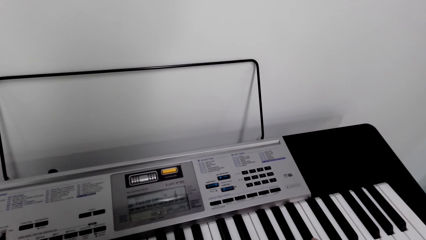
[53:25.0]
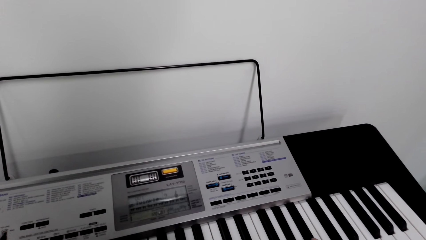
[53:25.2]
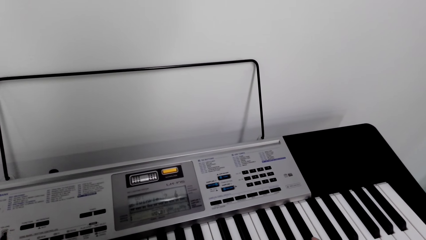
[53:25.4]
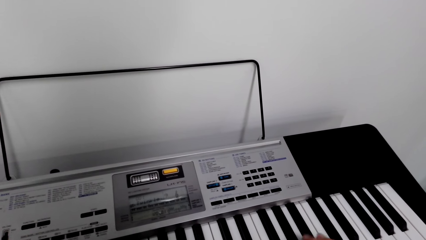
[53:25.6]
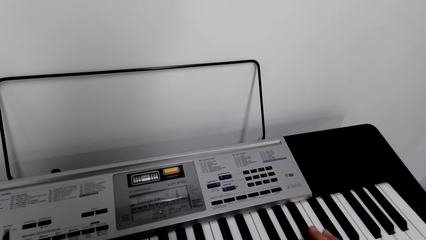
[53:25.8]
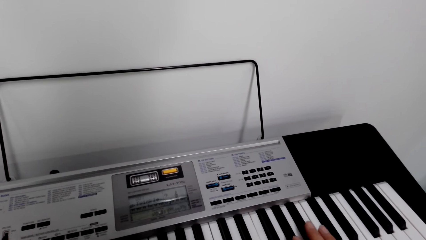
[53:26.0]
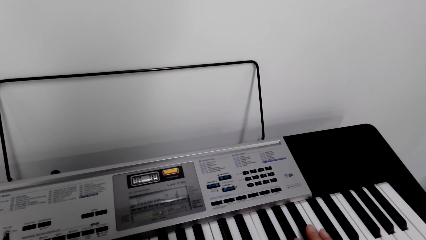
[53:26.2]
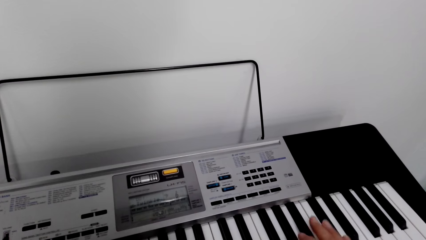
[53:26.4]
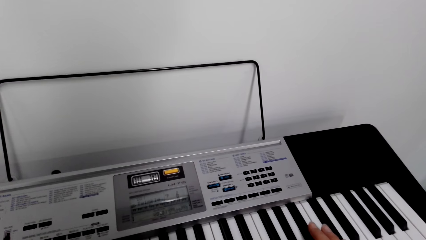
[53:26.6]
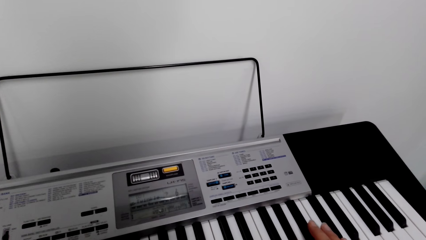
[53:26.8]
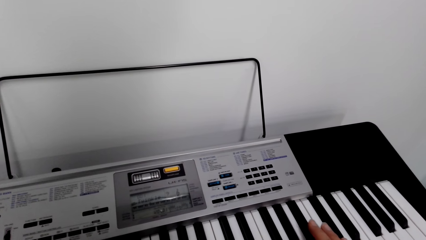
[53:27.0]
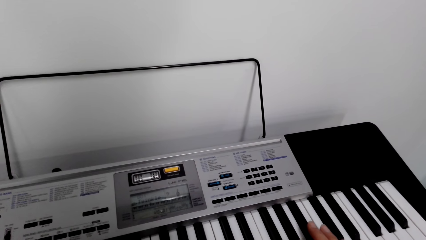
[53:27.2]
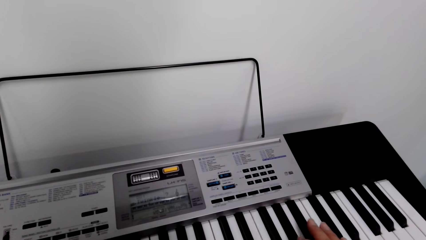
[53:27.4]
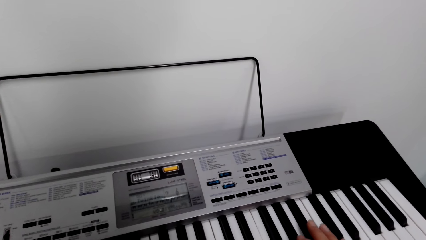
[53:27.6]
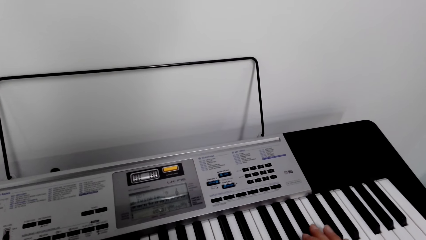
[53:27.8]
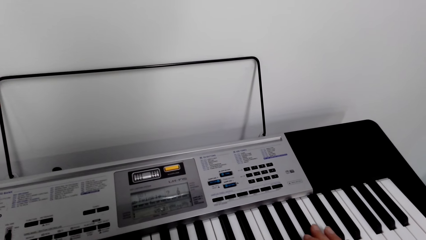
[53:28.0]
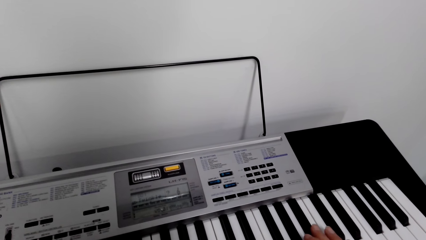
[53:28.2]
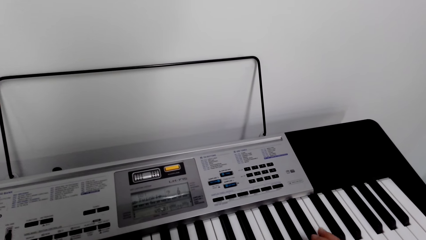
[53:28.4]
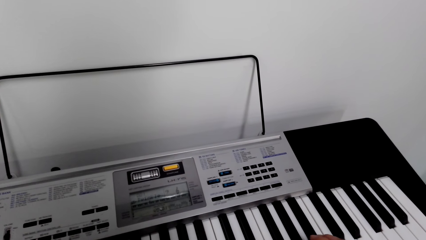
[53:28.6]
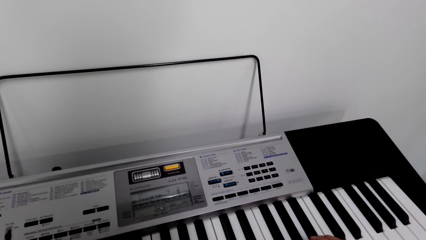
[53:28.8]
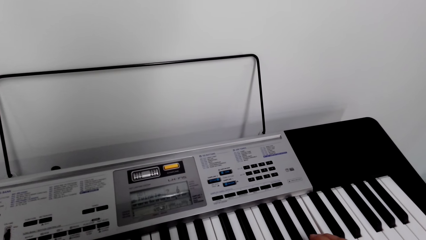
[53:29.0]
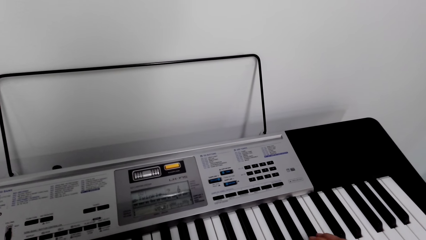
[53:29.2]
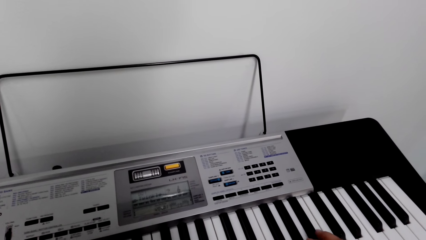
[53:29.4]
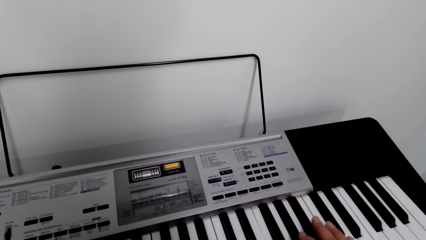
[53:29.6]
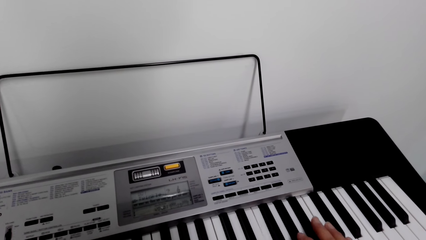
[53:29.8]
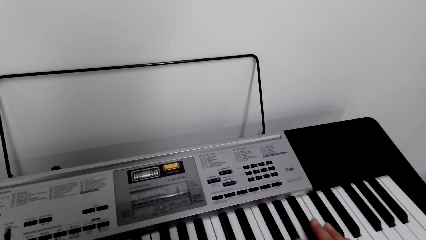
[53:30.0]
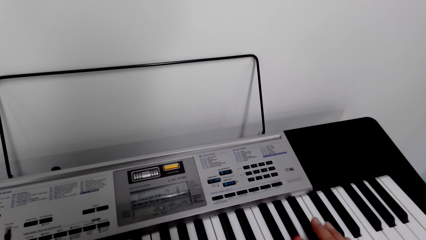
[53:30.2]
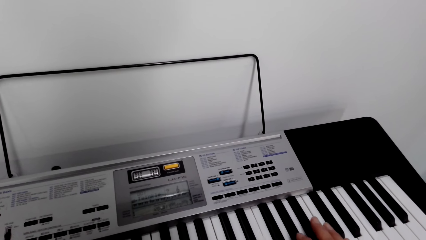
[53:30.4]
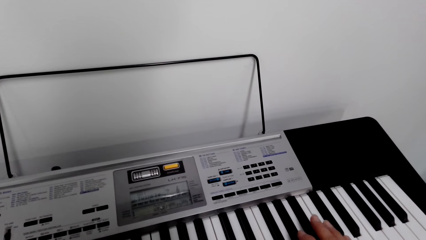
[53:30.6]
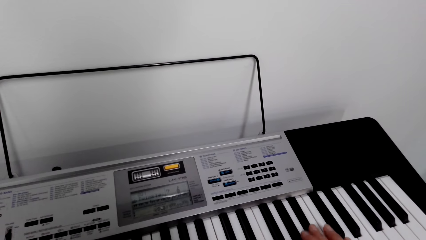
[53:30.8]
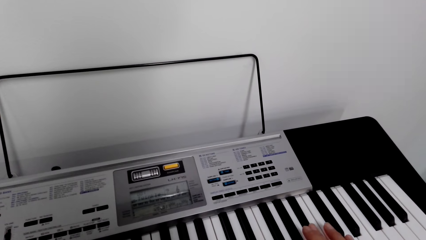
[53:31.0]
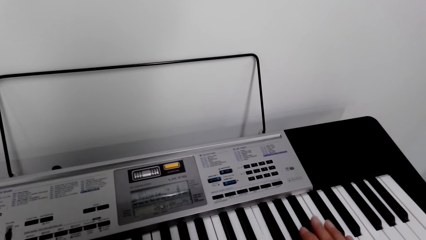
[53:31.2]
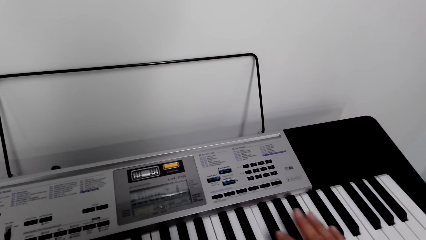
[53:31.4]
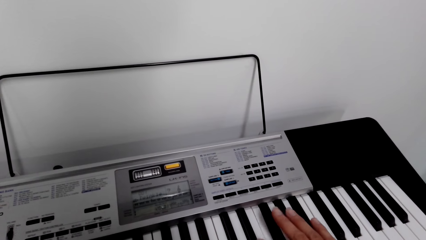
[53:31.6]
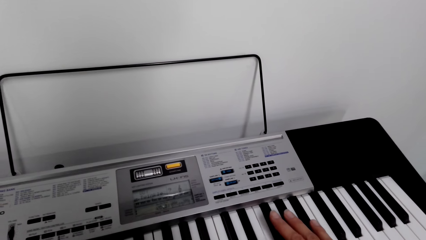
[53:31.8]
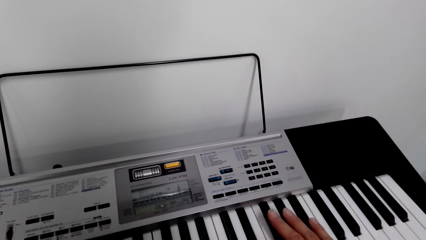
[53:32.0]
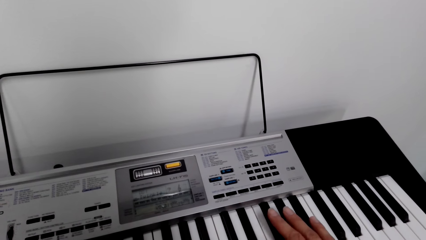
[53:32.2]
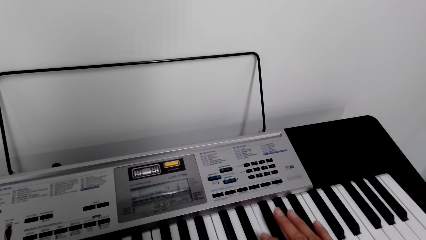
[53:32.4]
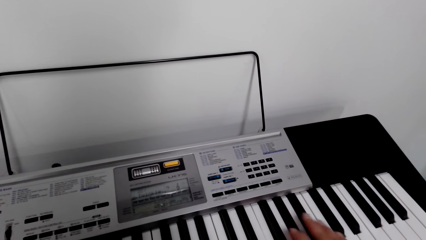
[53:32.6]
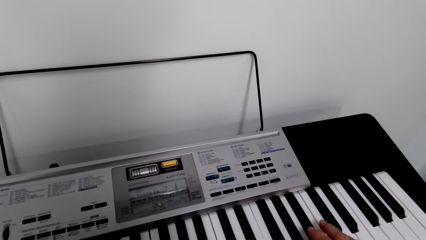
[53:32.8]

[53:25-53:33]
The camera wearer is practicing with her phone.

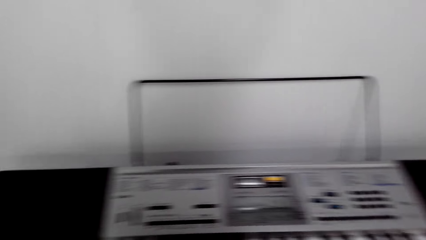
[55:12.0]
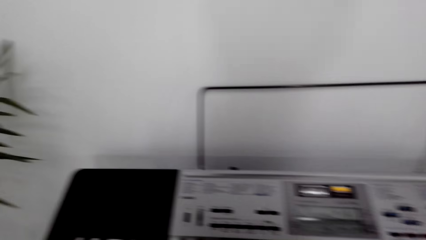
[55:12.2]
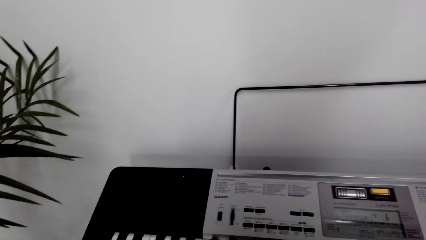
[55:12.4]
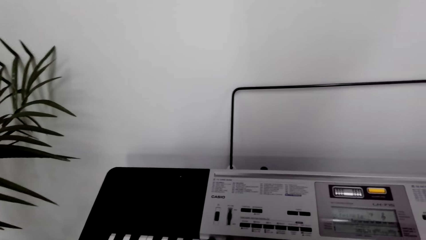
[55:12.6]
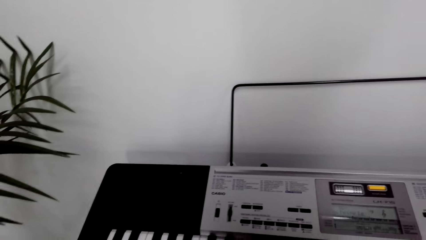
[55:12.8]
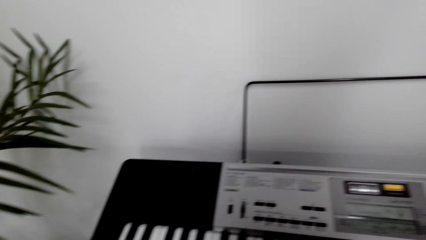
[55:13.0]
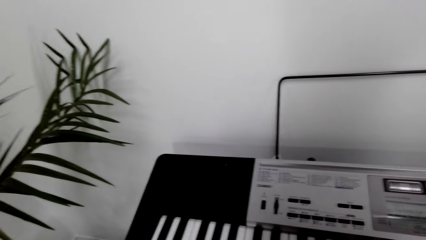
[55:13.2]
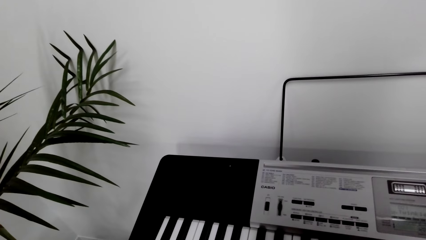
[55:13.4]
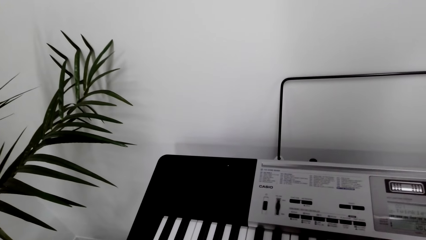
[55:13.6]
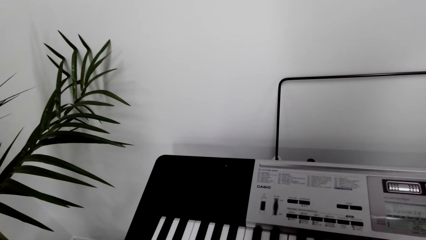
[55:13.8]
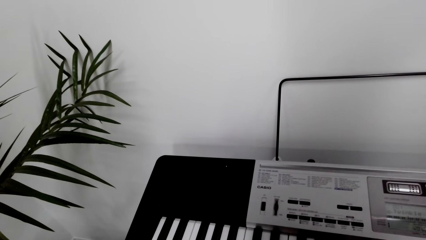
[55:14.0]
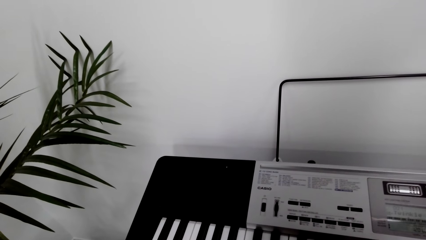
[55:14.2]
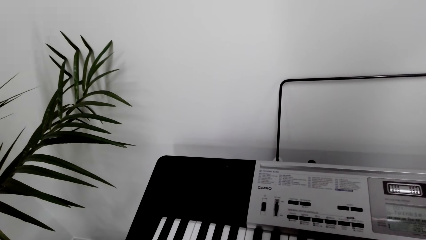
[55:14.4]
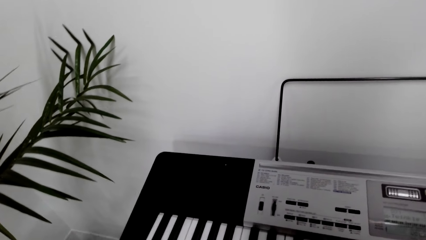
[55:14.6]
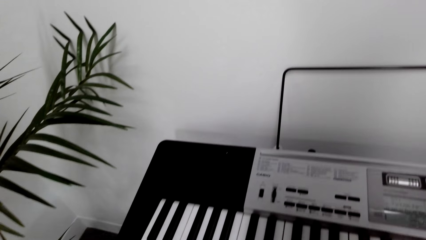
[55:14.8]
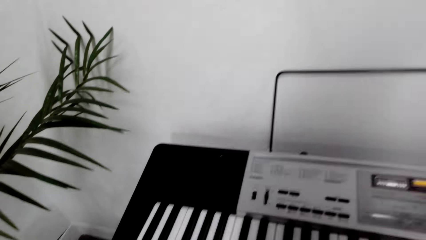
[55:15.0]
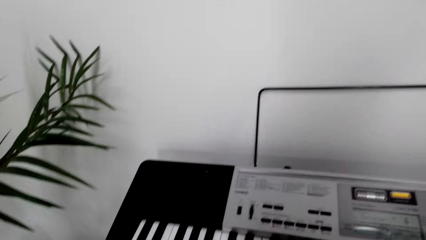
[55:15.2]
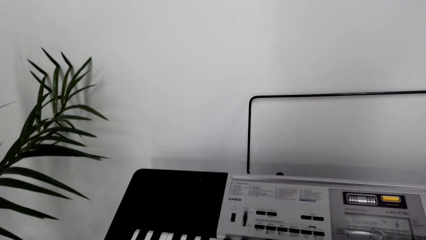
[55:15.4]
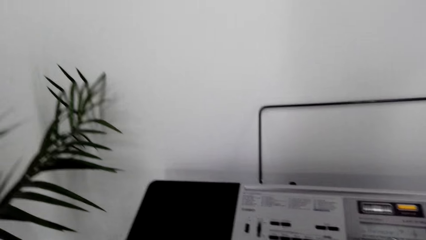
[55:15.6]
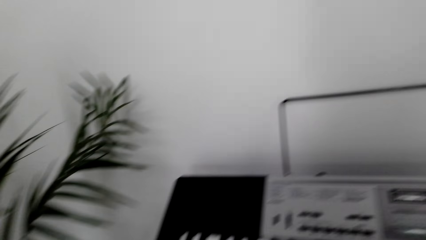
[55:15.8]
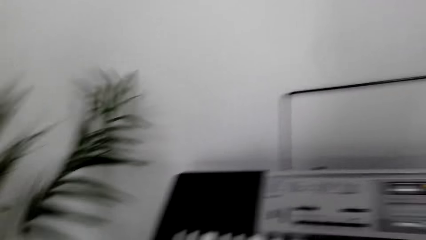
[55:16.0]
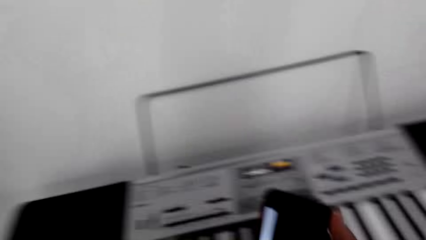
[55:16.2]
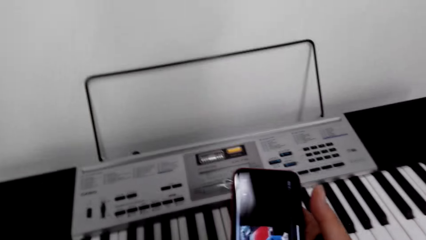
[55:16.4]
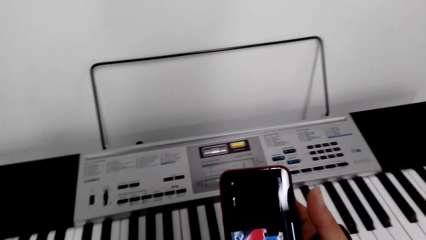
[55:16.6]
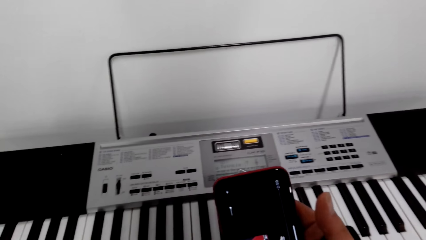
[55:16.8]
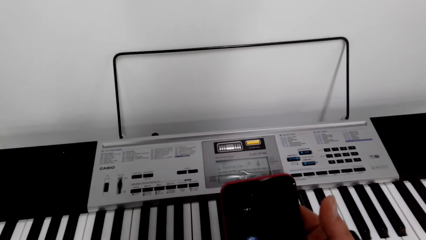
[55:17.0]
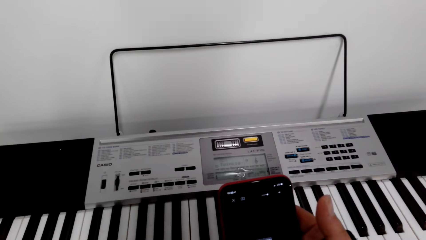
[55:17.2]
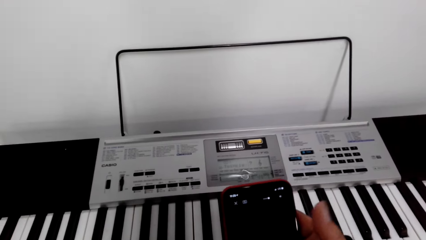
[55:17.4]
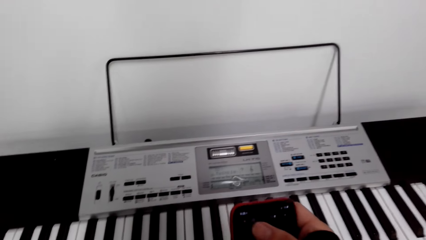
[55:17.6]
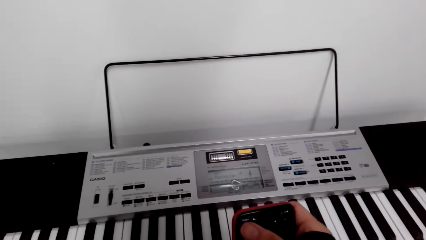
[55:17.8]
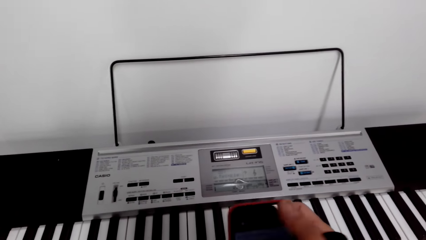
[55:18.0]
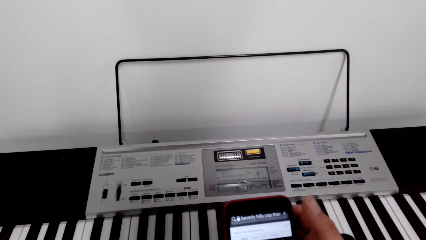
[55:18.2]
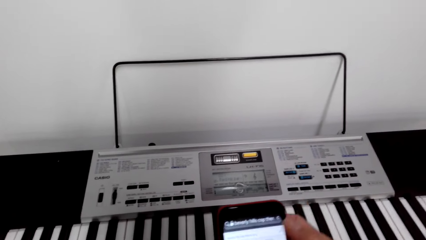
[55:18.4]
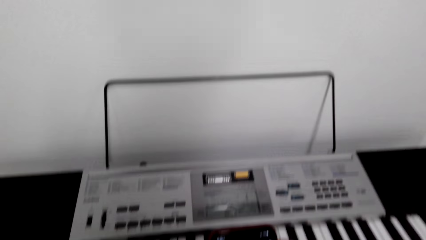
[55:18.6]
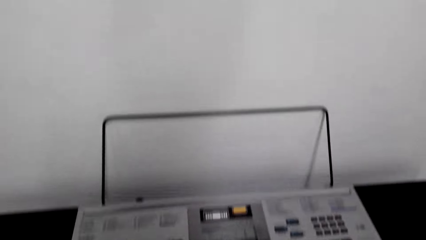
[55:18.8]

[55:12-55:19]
The camera wearer is talking to someone. She is whistling. She holds the phone. She dials the phone. She is looking on her phone.
